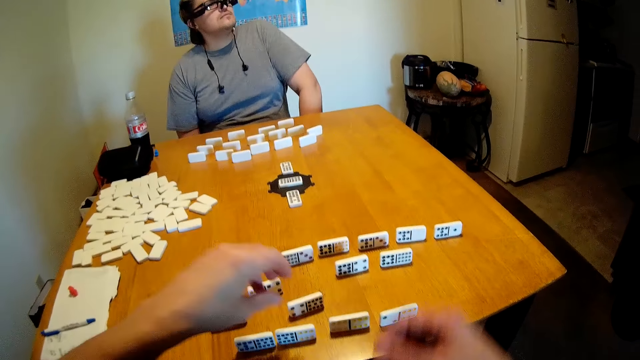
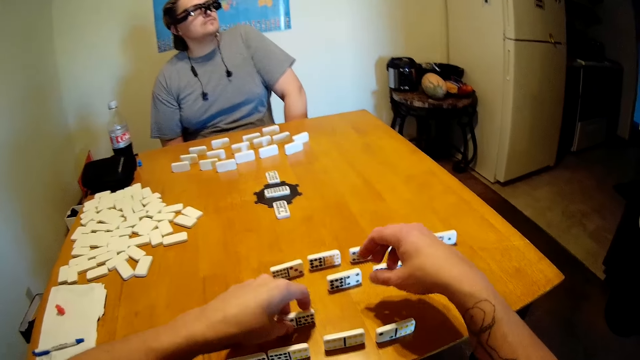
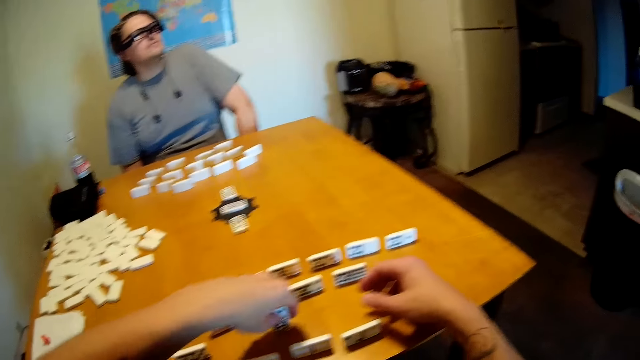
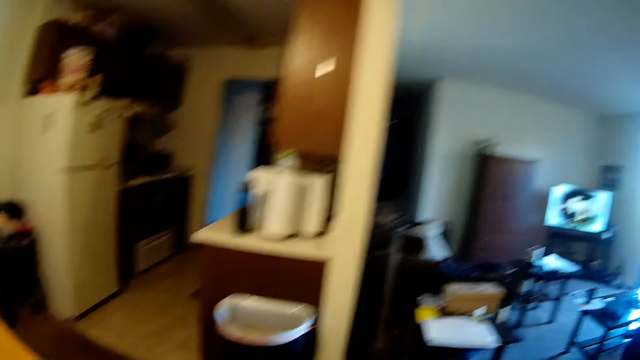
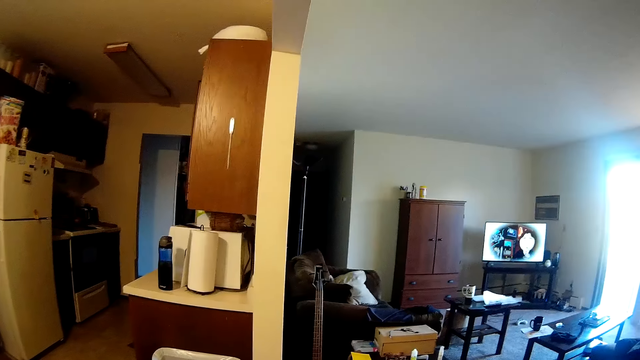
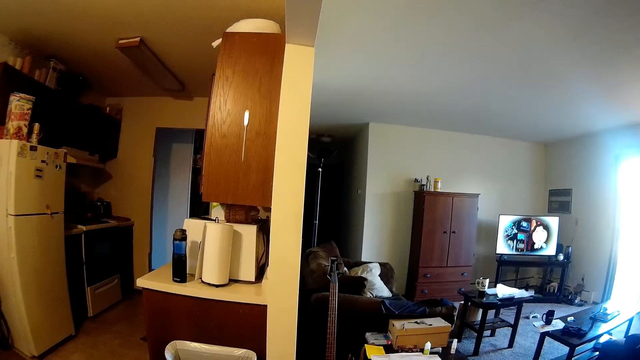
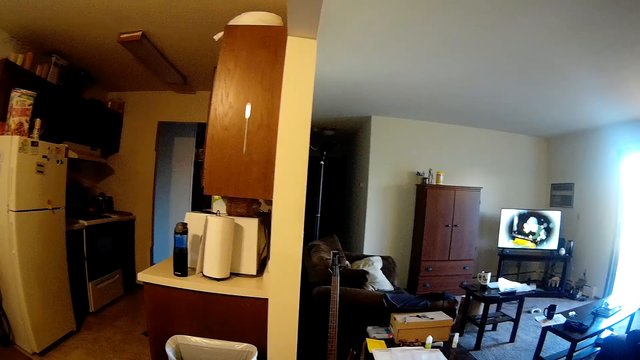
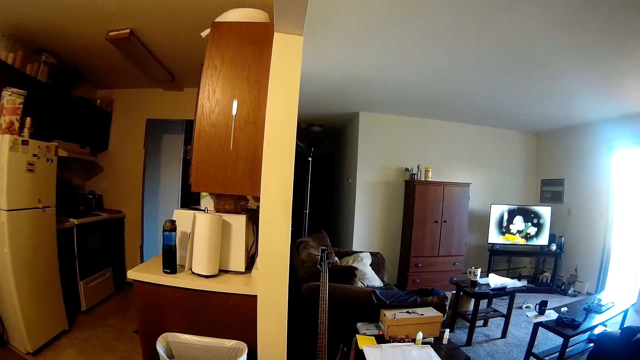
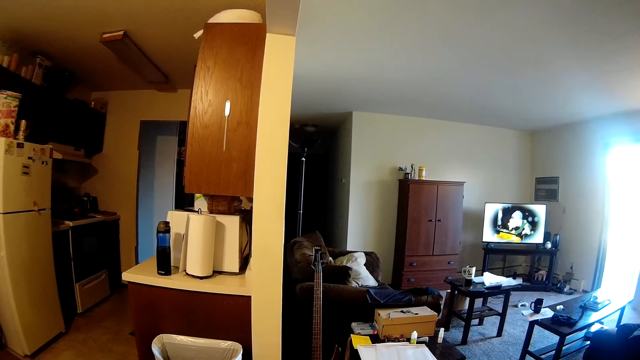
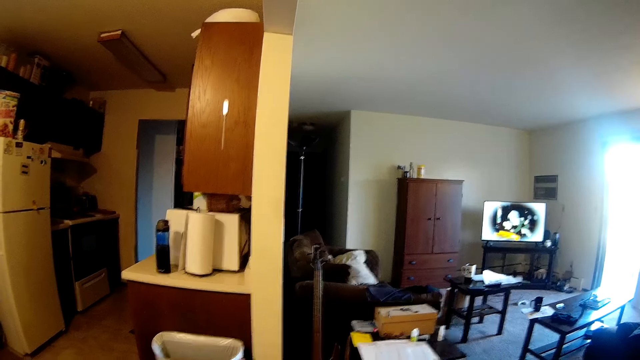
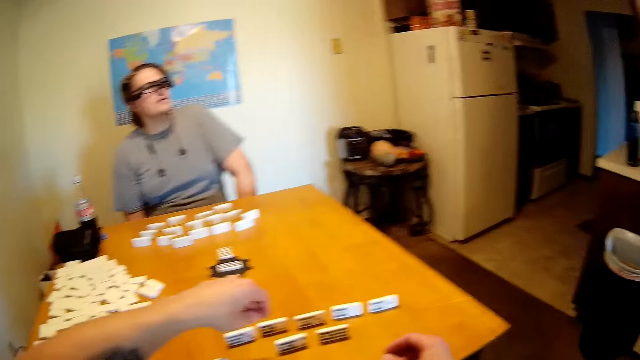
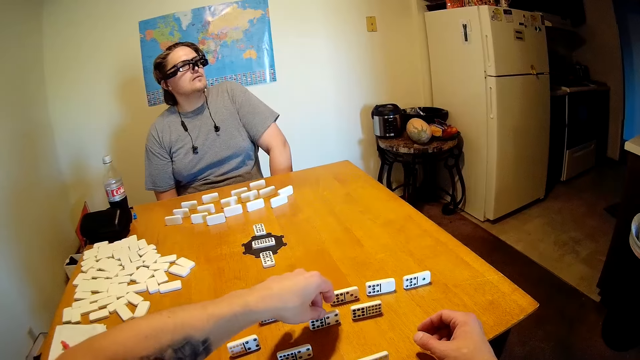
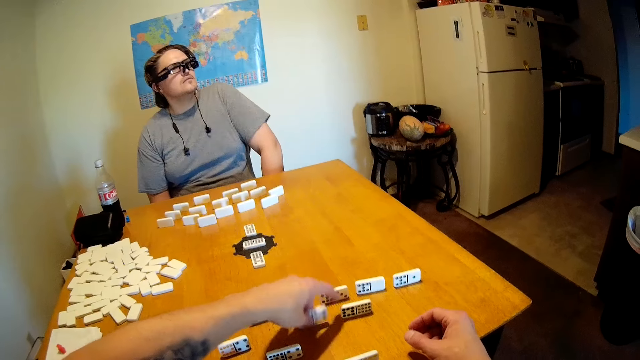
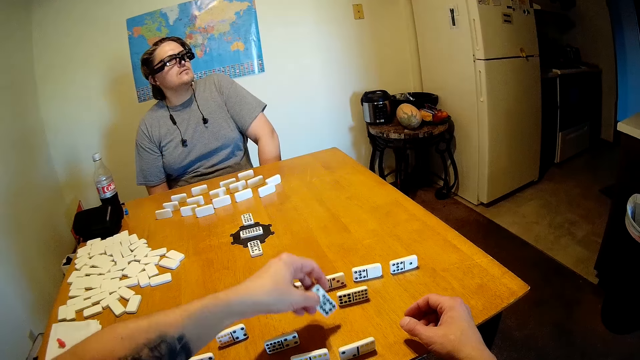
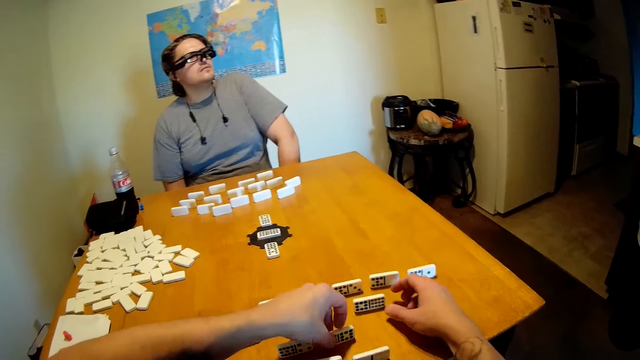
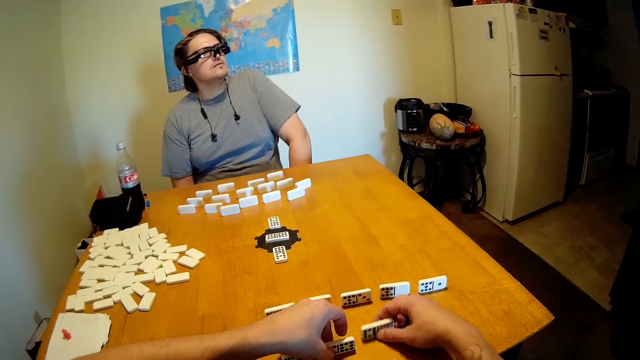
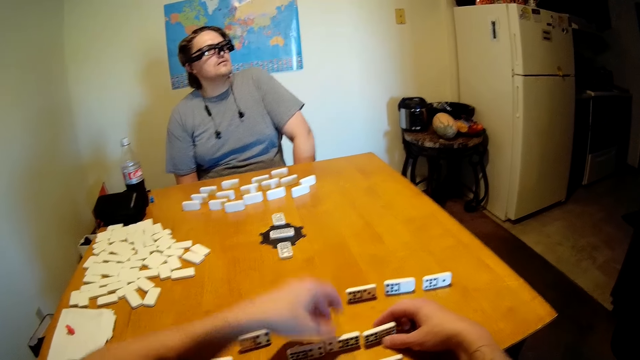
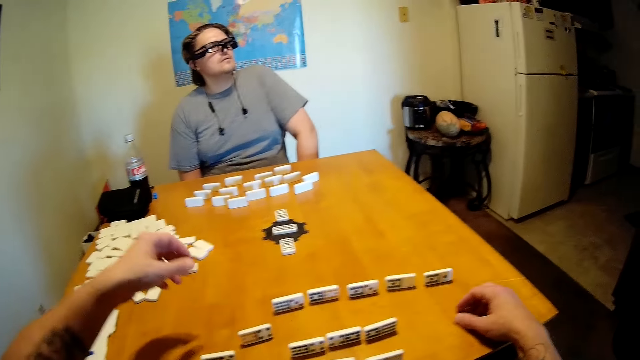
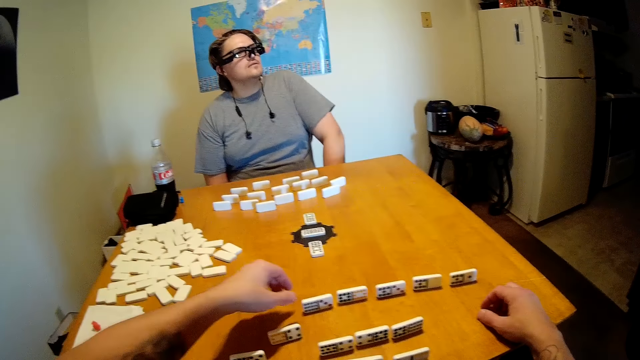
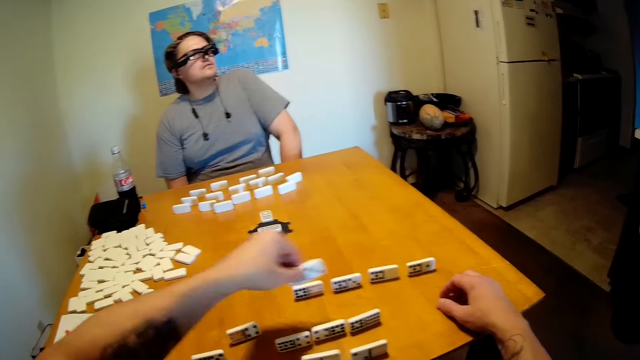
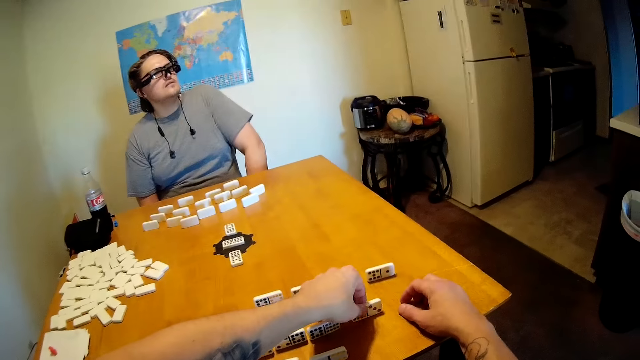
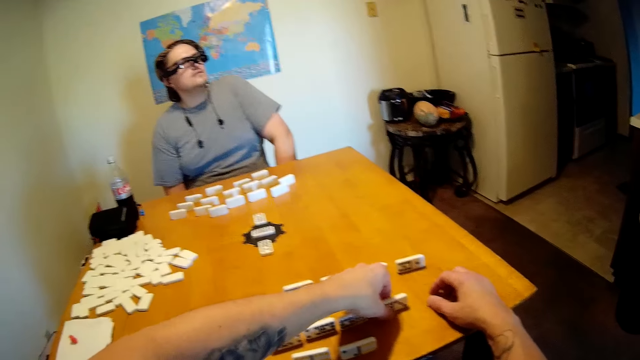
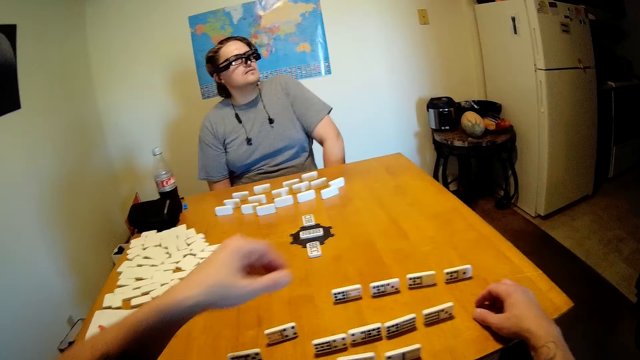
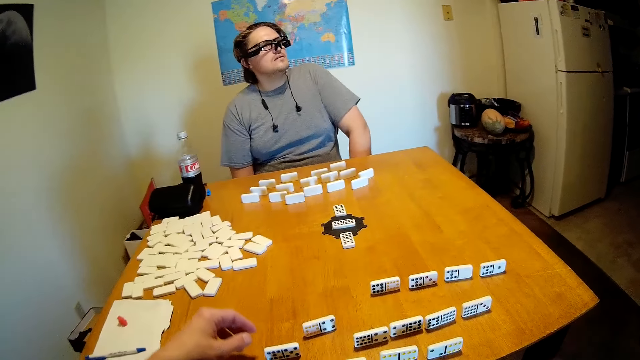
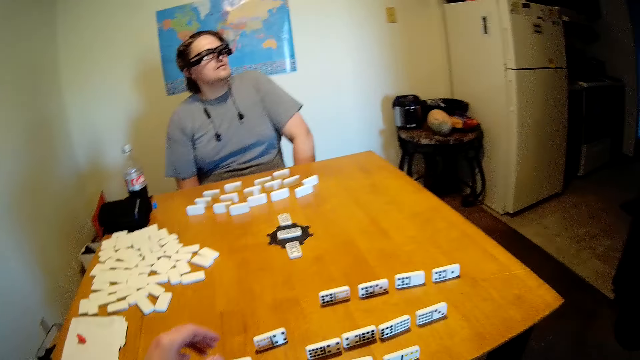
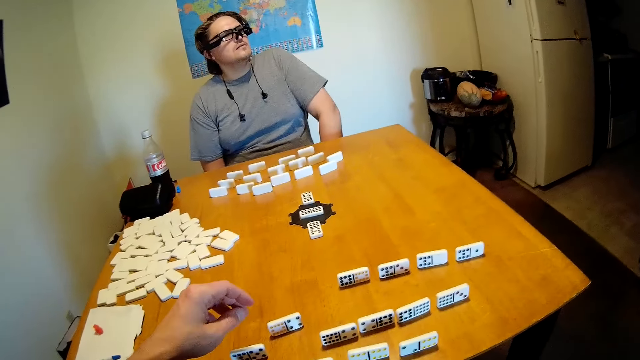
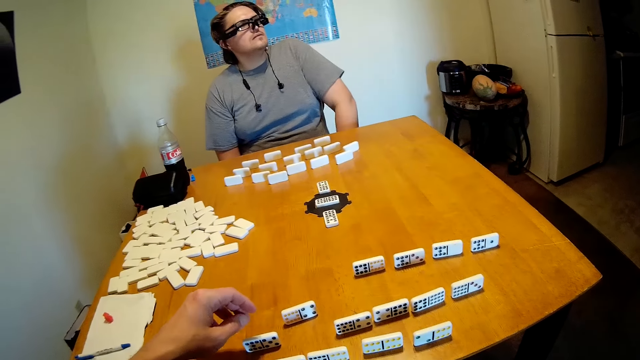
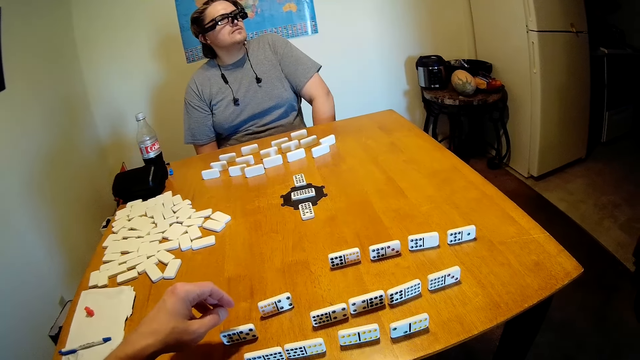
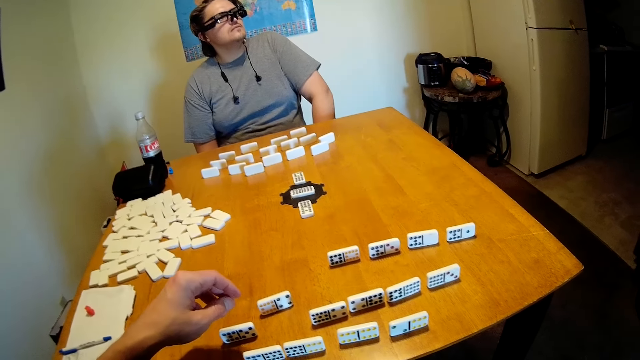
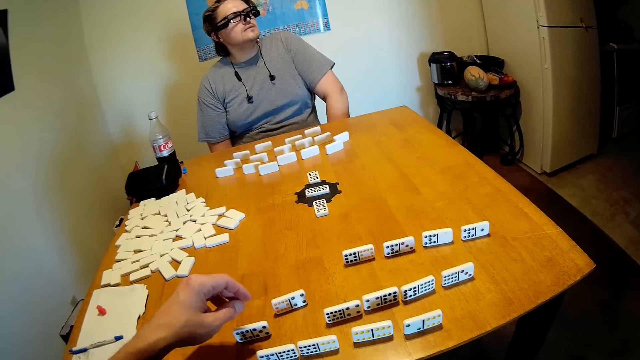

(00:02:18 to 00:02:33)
The camera wearer touches the dominoes. They look at the sitting room. They hold the dominoes. They put the dominoes on the table. They arrange the dominoes on the table. They pick up the dominoes. They arrange the dominoes on the table. They look at the dominoes.

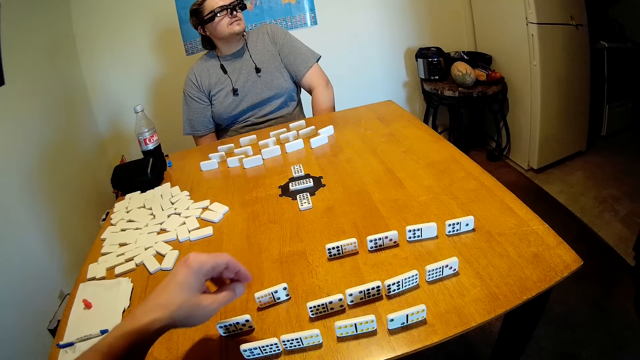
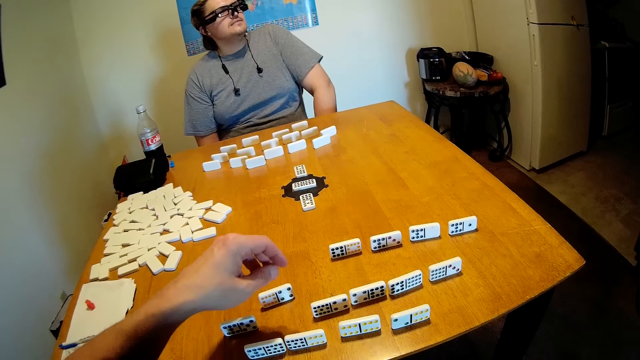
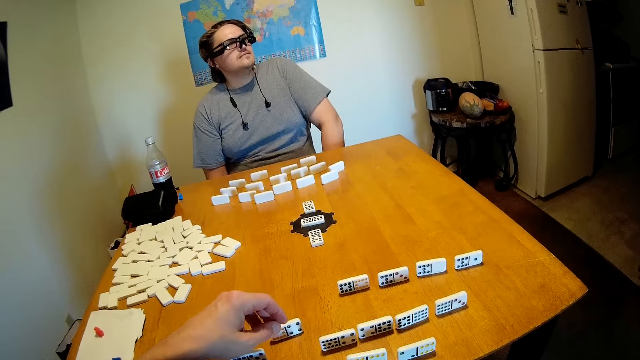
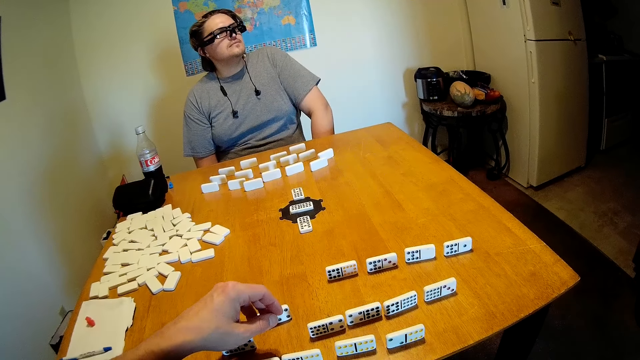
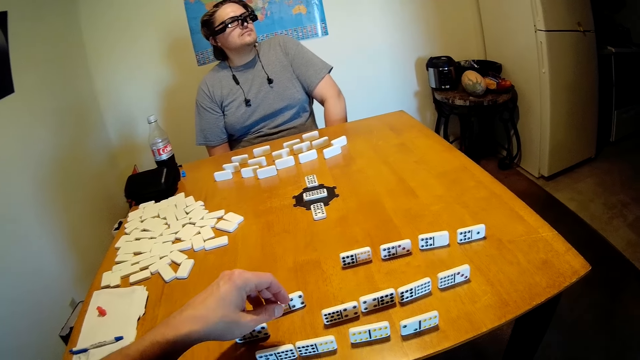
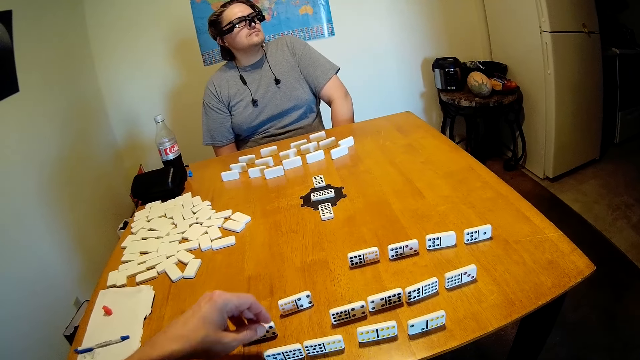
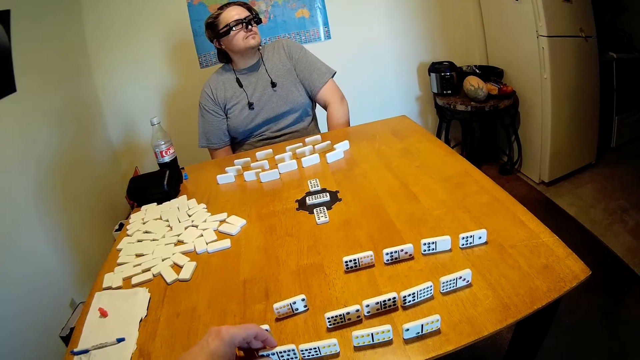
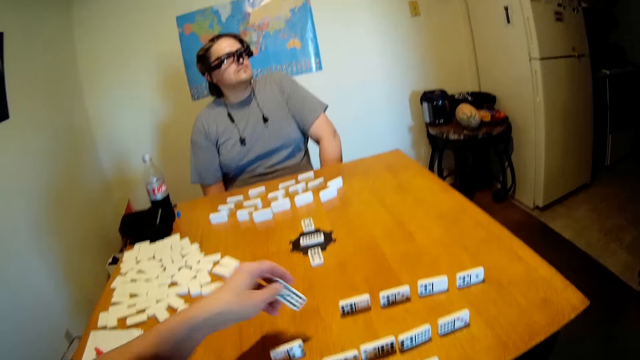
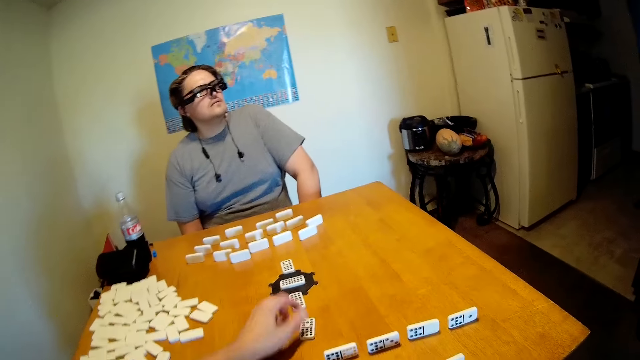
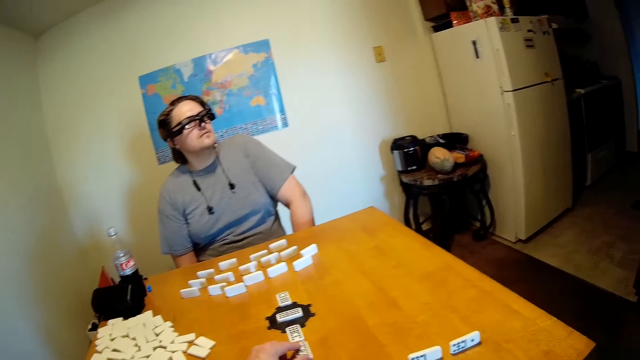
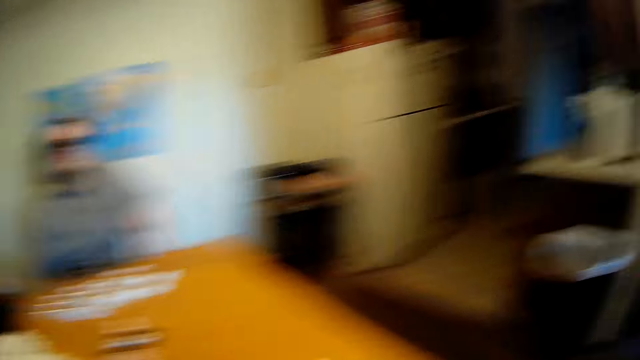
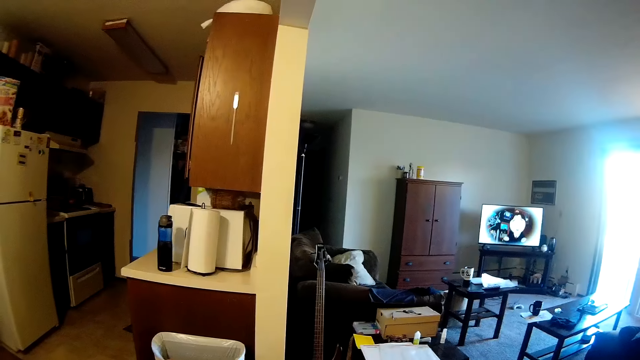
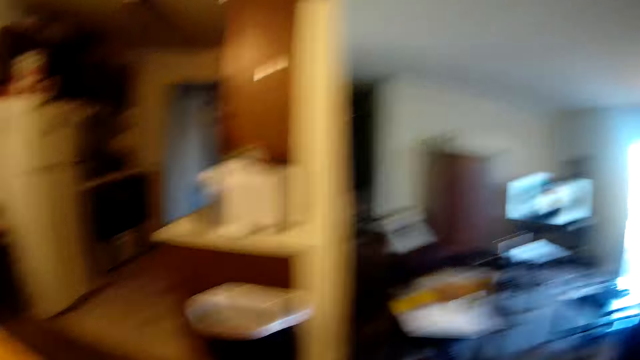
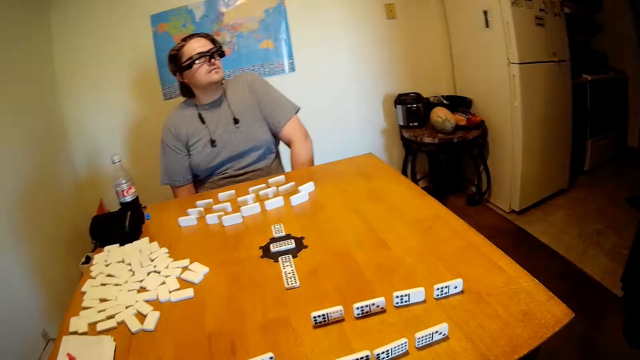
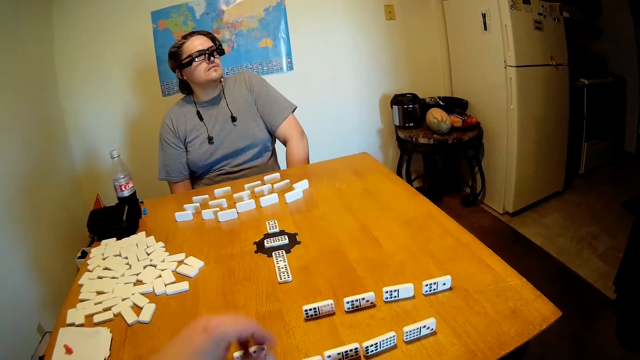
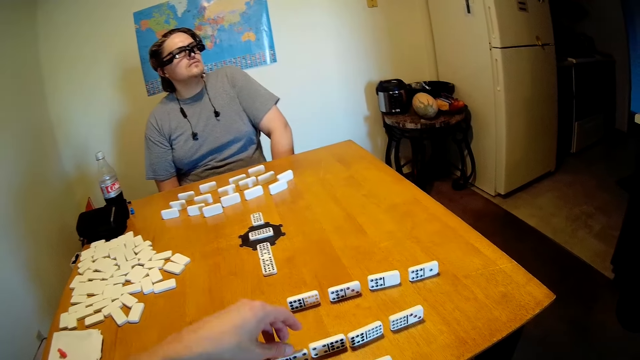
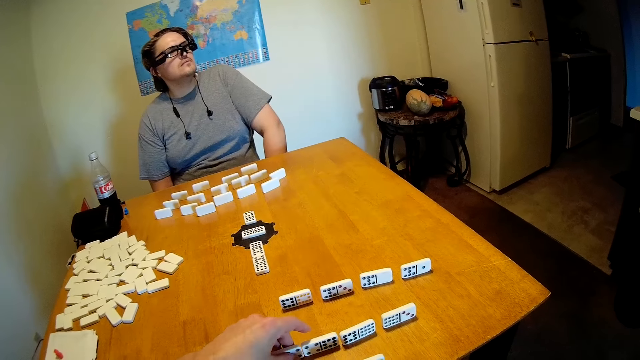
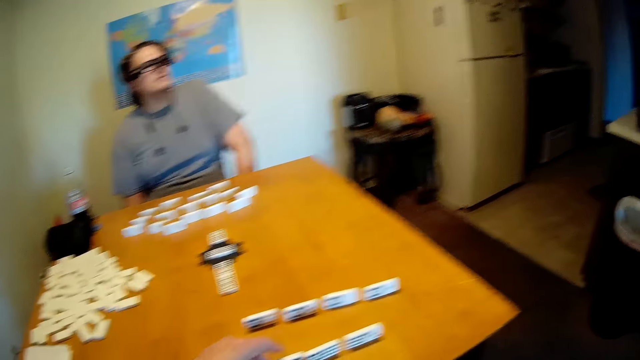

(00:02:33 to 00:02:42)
The camera wearer arranges the dominoes on the table. They put the dominoes in the middle of the table. They look at the sitting room. They look at the table. They pick up the dominoes.
